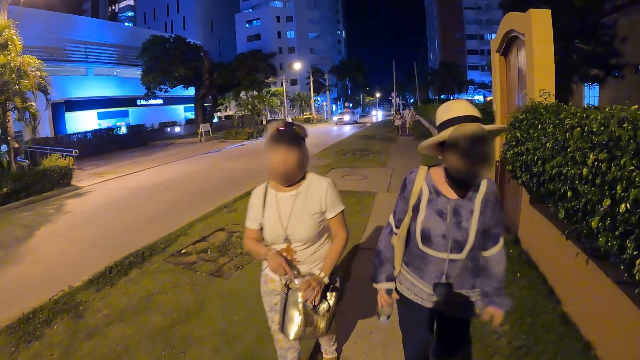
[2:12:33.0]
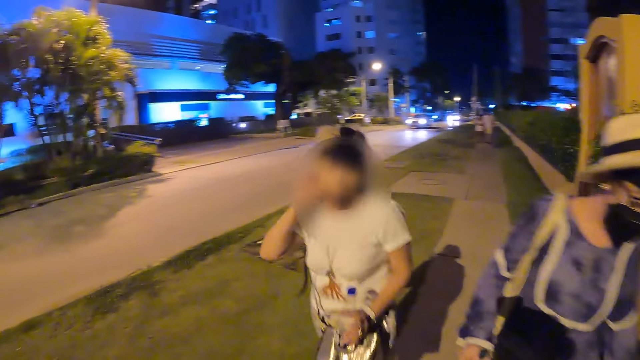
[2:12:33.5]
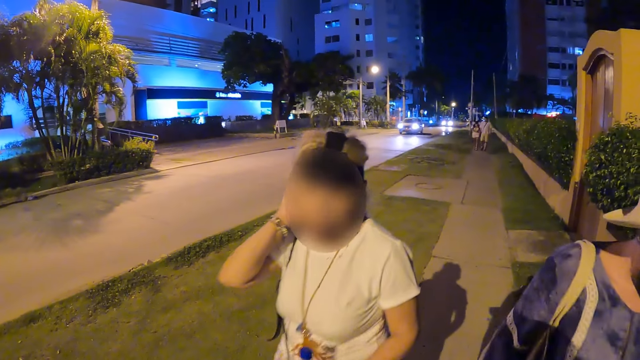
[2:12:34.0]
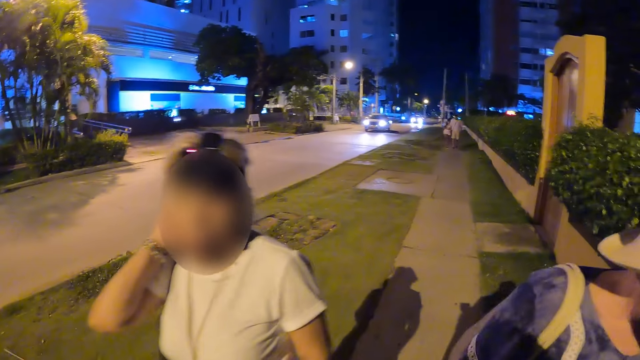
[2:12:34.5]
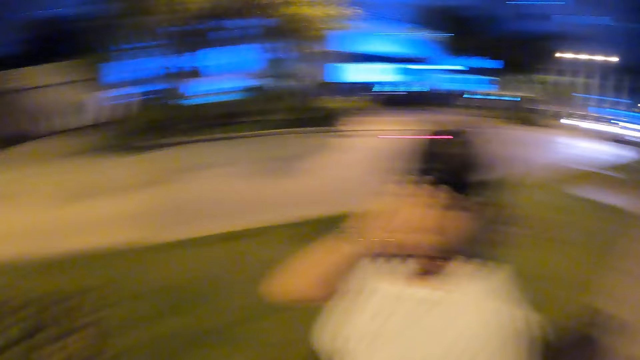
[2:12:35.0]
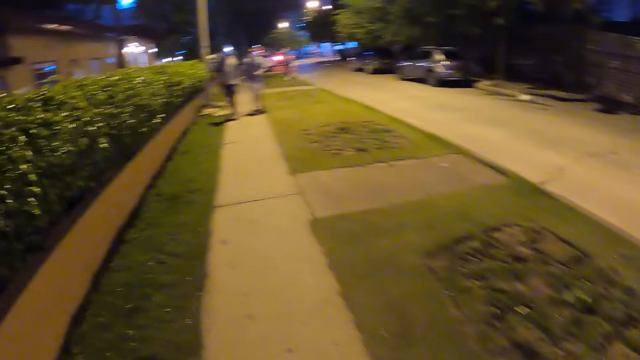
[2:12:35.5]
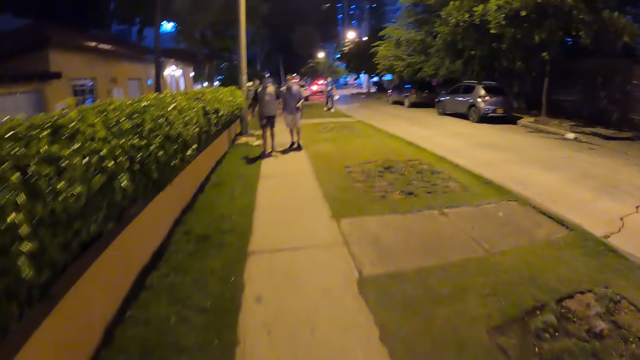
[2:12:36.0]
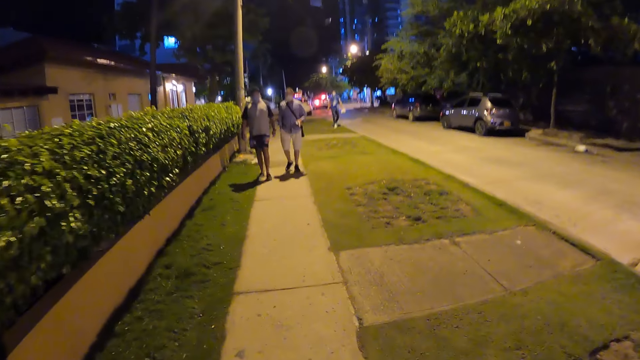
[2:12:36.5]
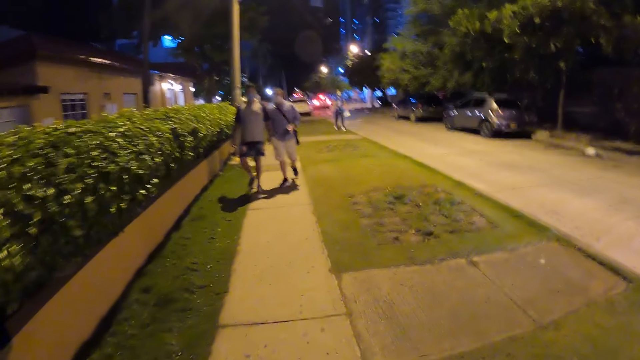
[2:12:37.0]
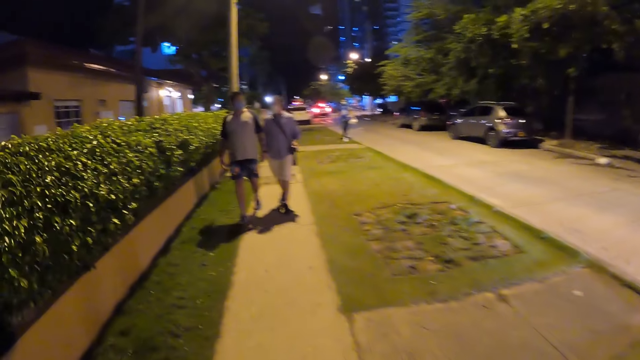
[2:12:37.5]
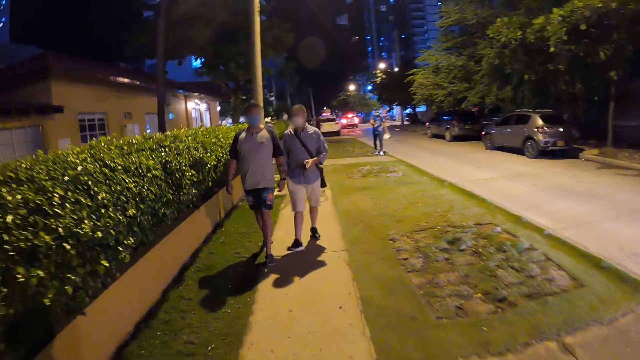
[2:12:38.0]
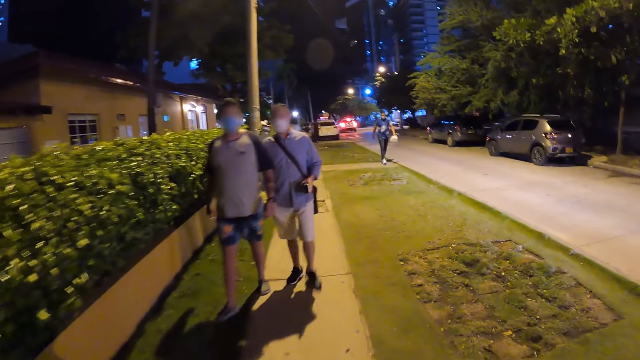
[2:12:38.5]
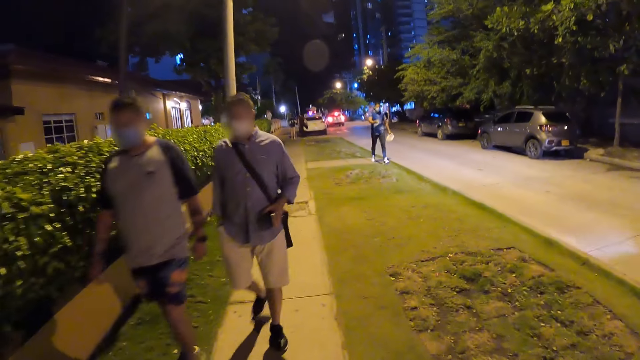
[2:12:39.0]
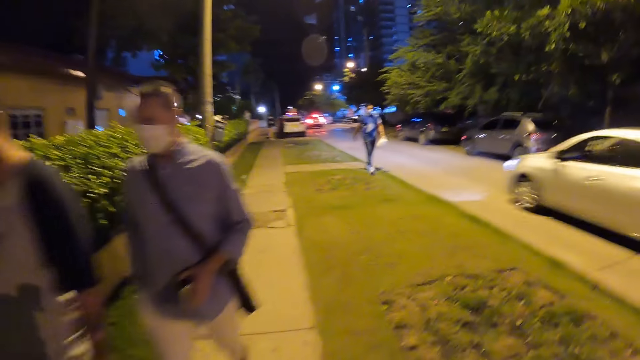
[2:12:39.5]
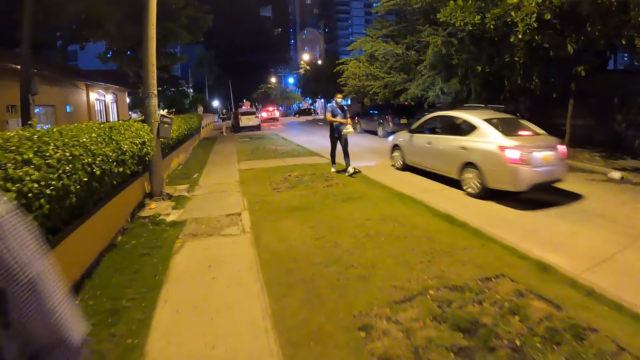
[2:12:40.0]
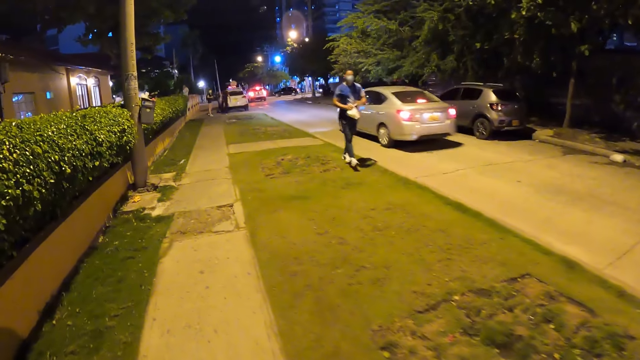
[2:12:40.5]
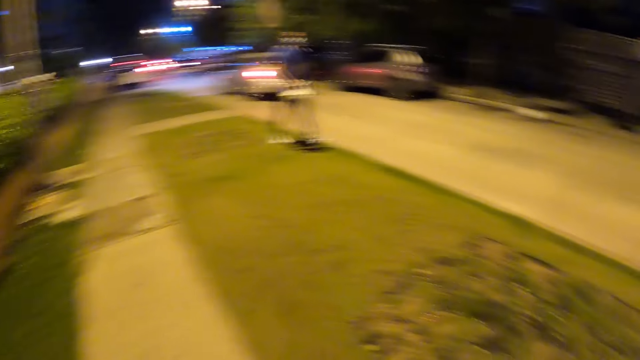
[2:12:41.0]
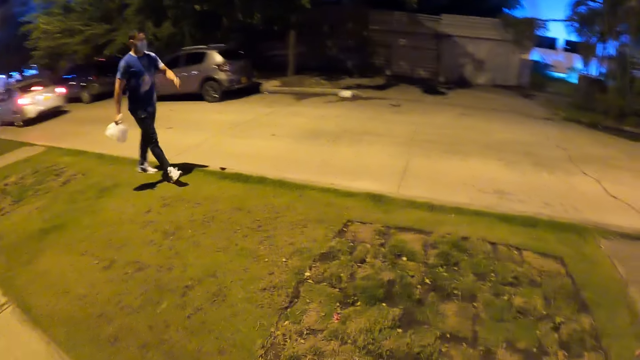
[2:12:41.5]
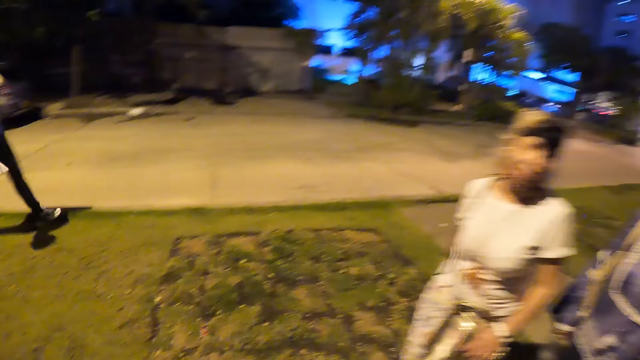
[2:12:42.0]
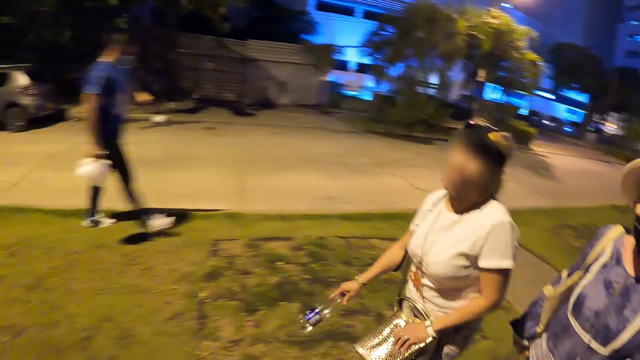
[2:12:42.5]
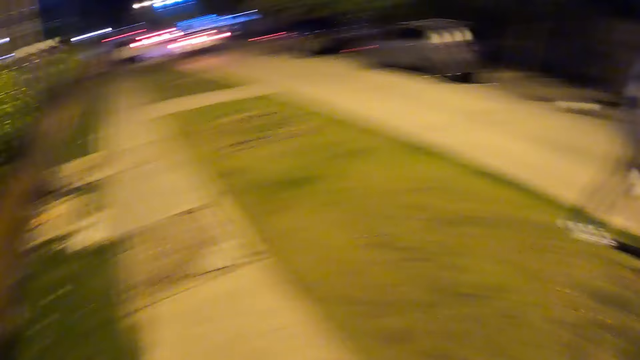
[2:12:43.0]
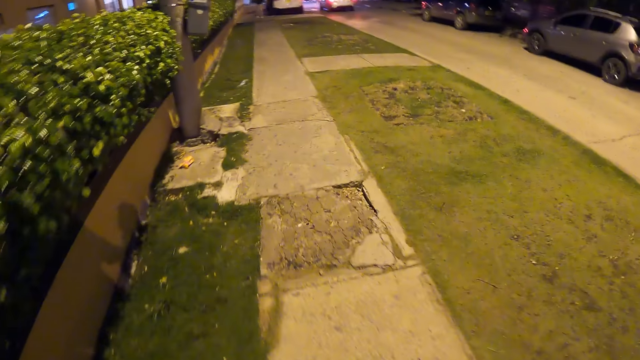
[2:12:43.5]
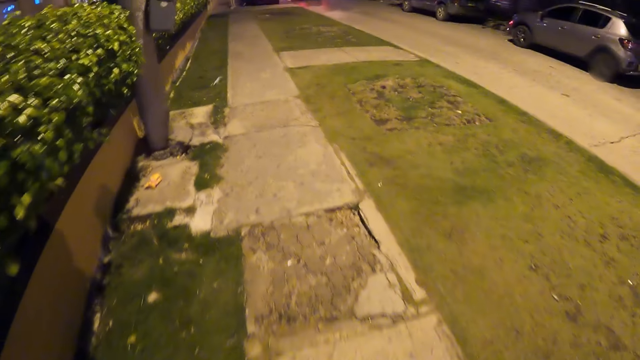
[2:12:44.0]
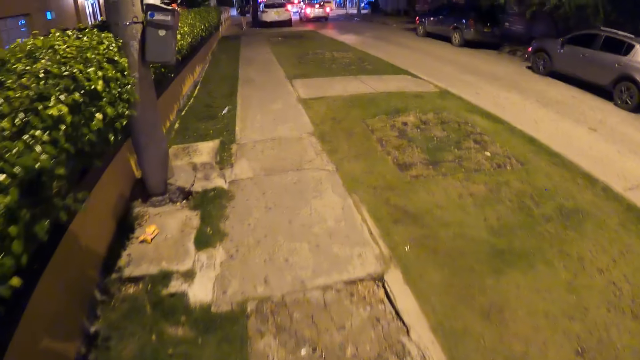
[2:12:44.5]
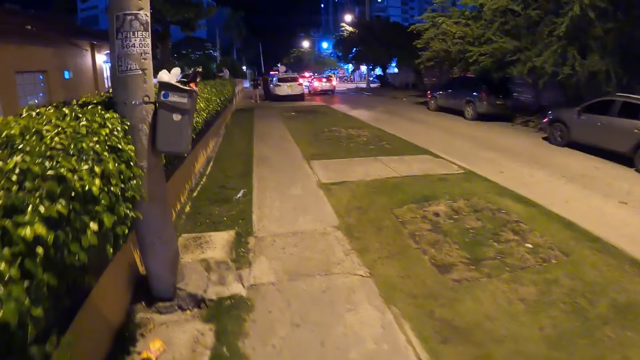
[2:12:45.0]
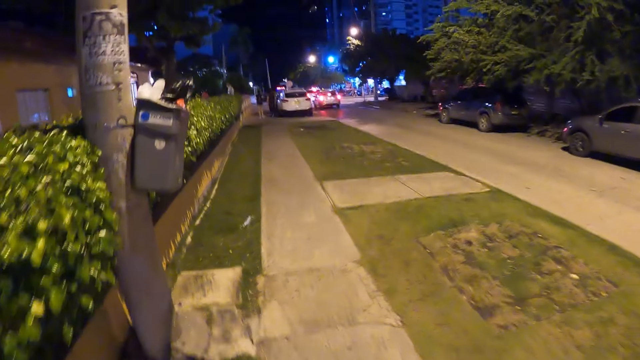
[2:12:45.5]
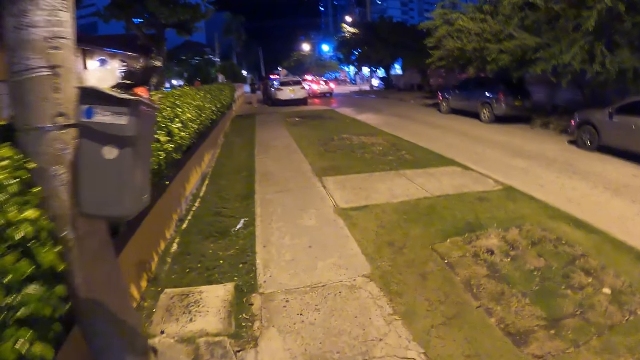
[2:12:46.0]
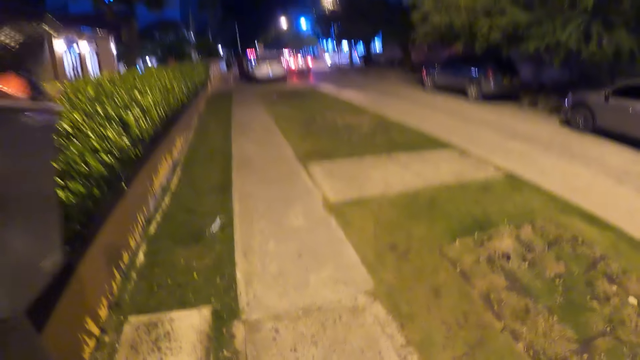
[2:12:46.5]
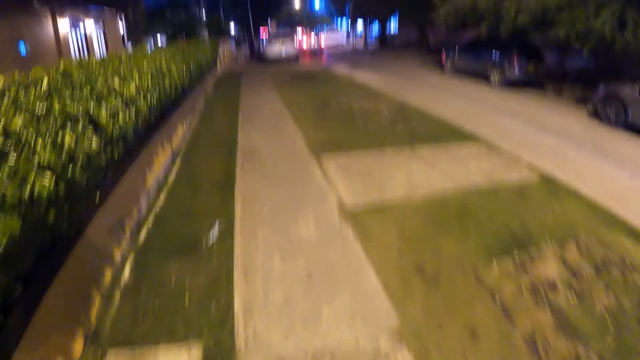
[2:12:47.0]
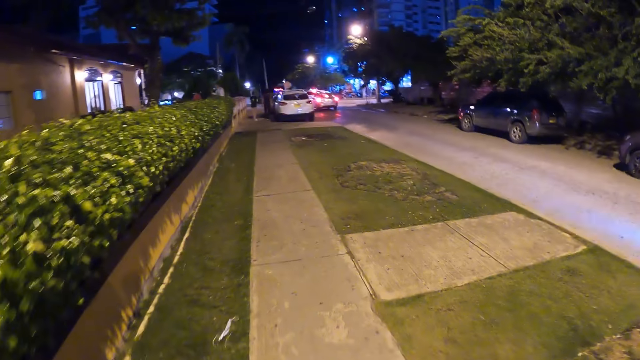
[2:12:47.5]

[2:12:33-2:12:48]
The woman passes a bottle from her right hand to her left hand. She scratches her head with her right hand. The camera wearer turns. They walk past a man and another man. A third man passes a nylon bag from his left hand to his right hand. The camera wearer turns to a lady and another lady. They walk.

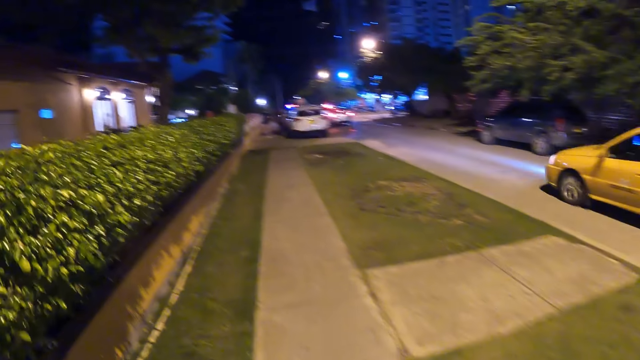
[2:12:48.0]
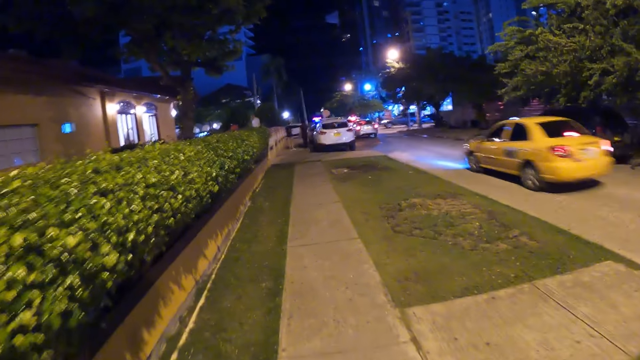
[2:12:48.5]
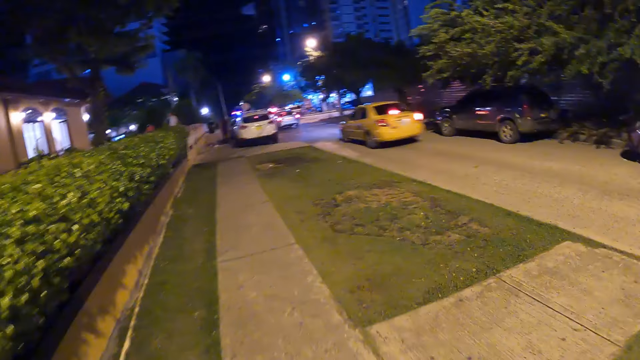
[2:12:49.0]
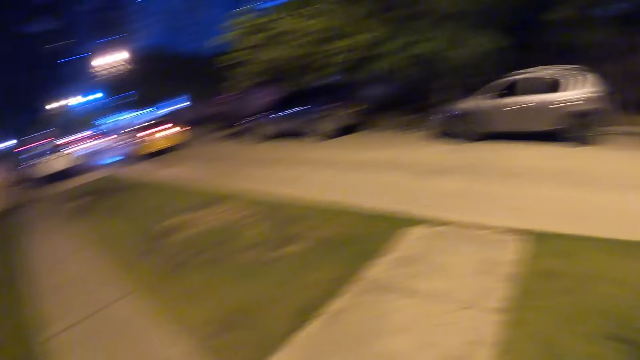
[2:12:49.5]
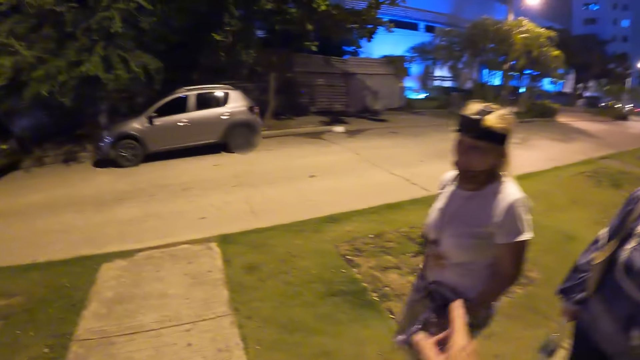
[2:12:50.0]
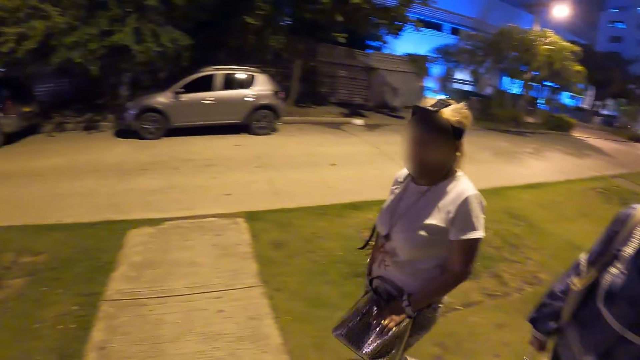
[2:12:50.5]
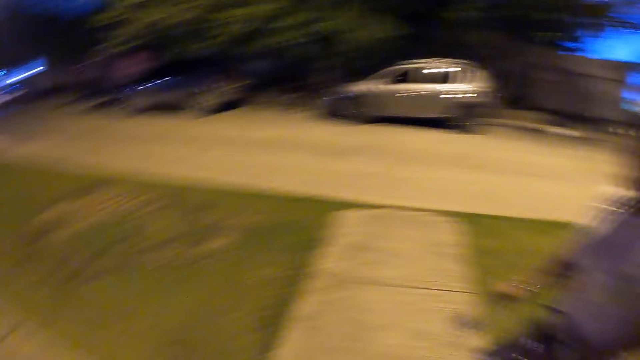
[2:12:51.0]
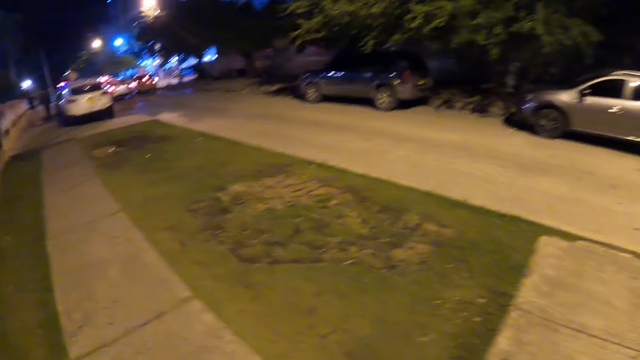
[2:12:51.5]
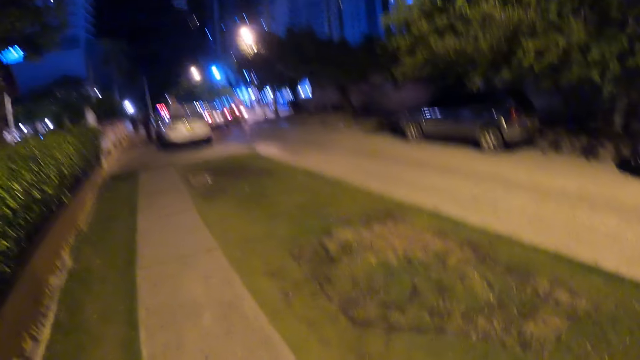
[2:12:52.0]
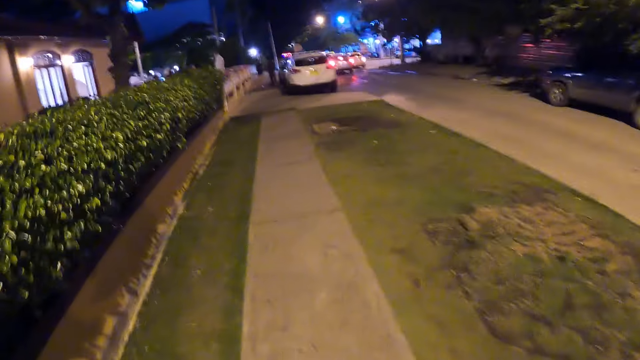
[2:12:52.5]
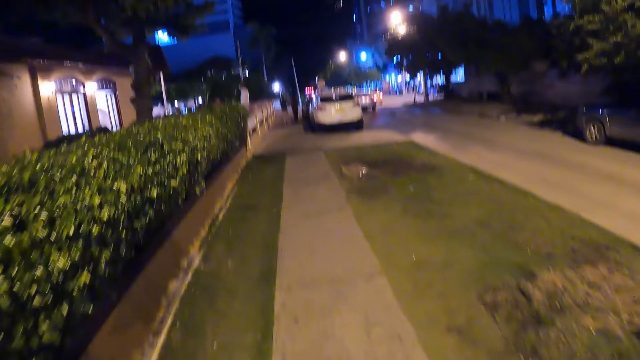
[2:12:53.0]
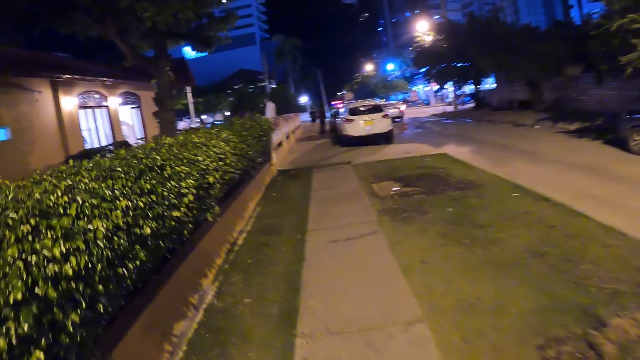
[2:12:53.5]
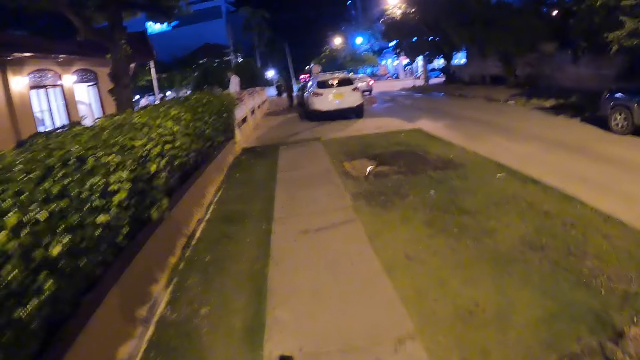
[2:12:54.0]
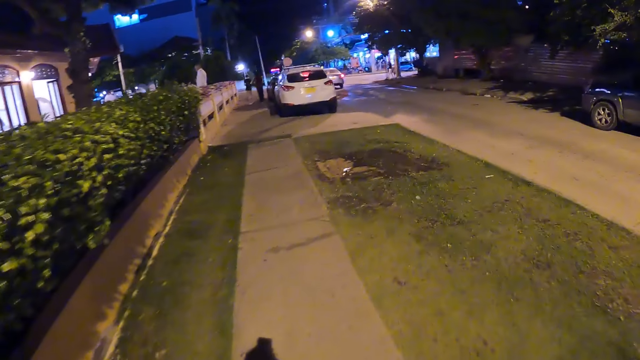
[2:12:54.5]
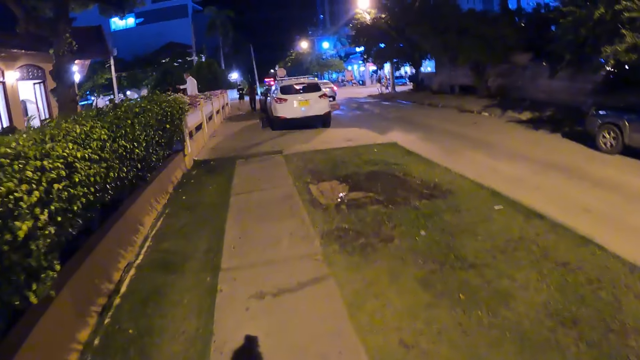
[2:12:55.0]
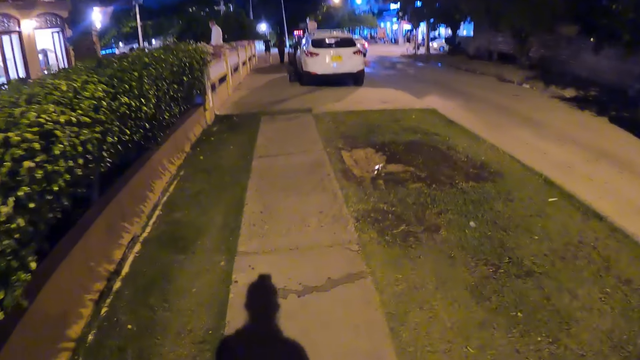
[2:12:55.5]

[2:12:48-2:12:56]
The camera wearer turns to a lady and another lady. They walk.
